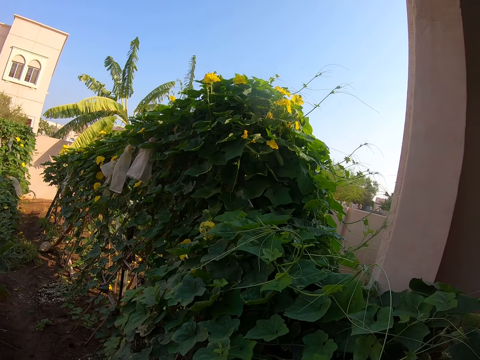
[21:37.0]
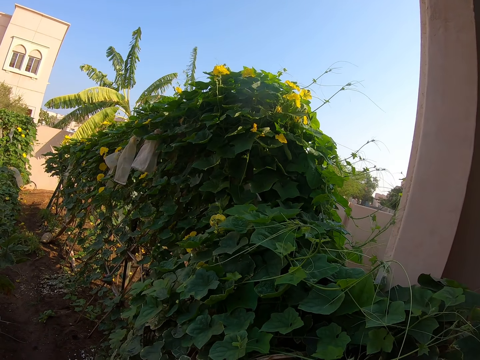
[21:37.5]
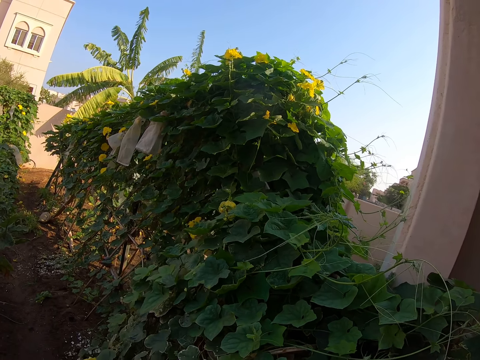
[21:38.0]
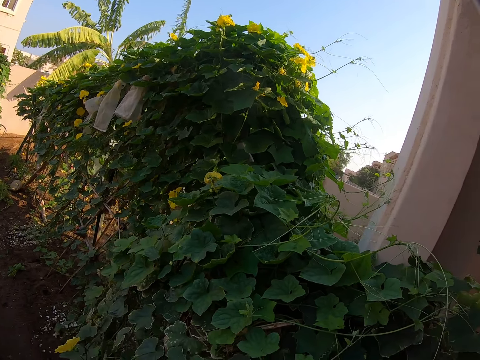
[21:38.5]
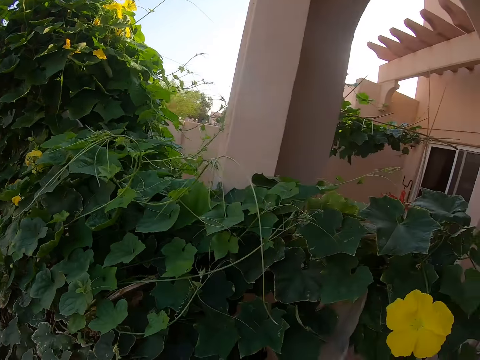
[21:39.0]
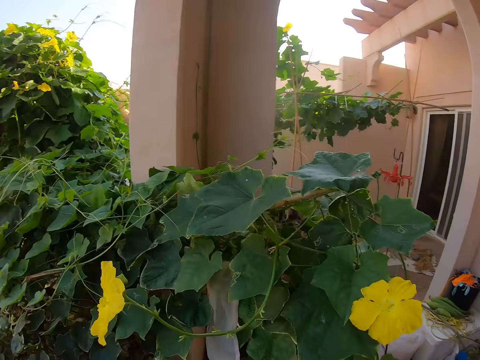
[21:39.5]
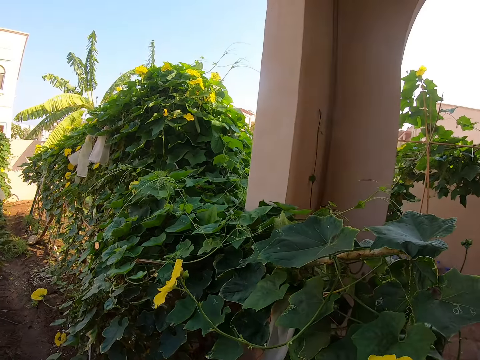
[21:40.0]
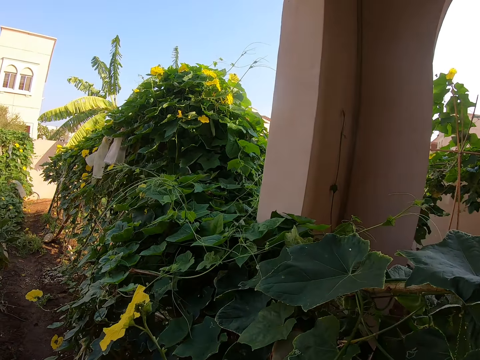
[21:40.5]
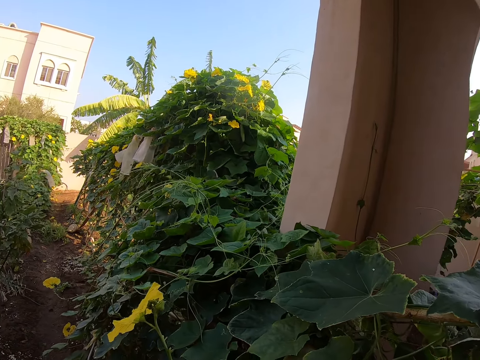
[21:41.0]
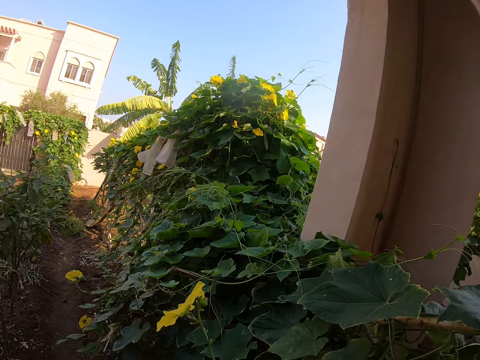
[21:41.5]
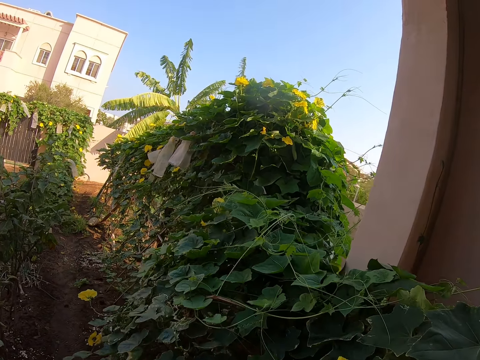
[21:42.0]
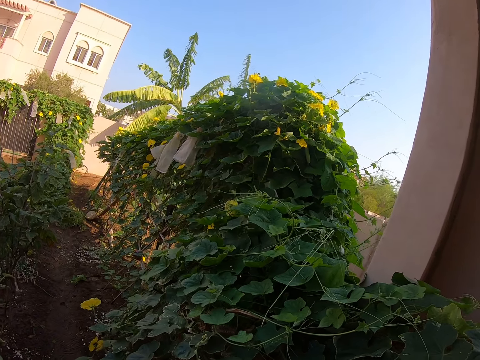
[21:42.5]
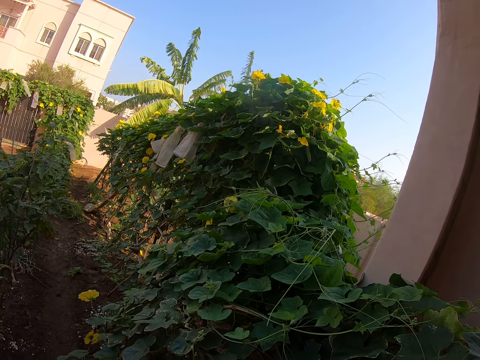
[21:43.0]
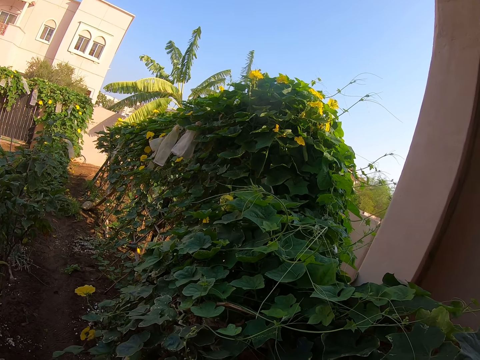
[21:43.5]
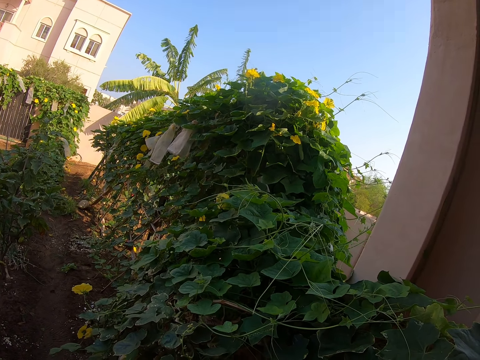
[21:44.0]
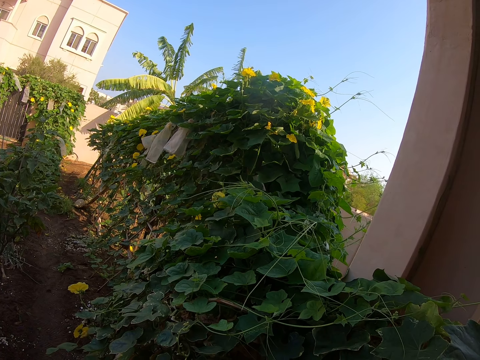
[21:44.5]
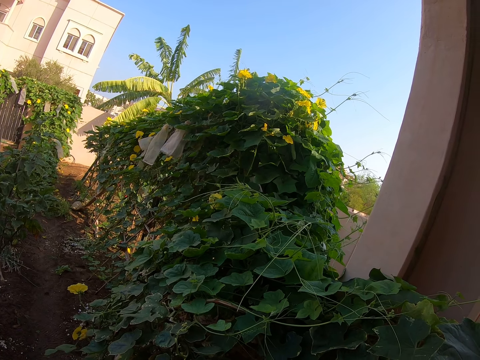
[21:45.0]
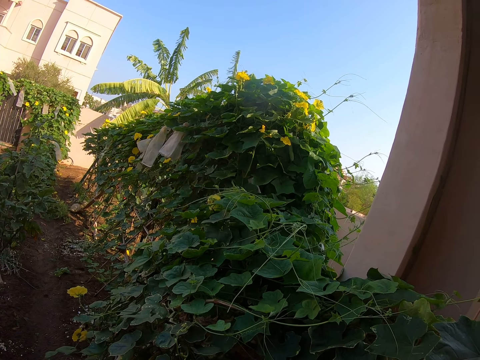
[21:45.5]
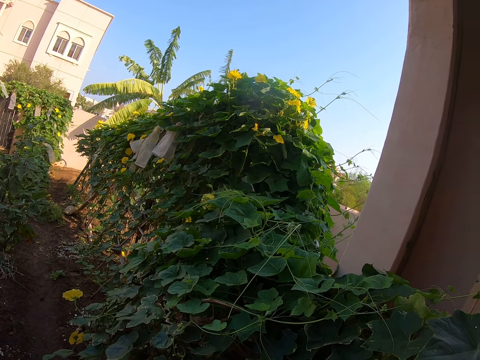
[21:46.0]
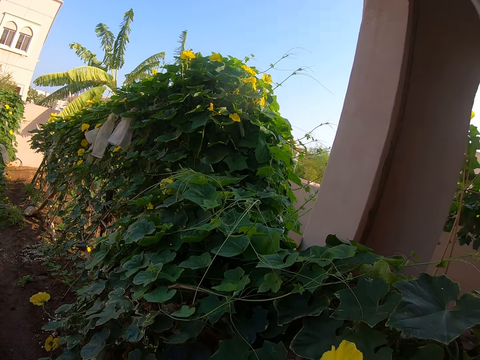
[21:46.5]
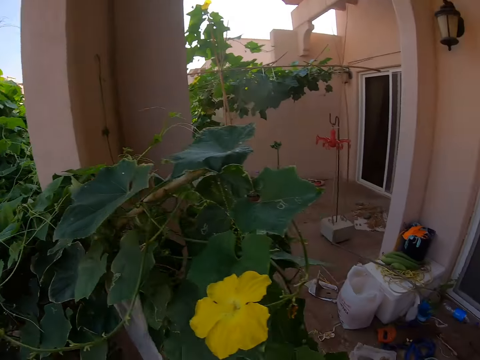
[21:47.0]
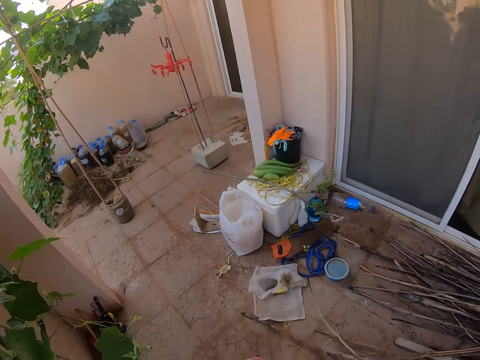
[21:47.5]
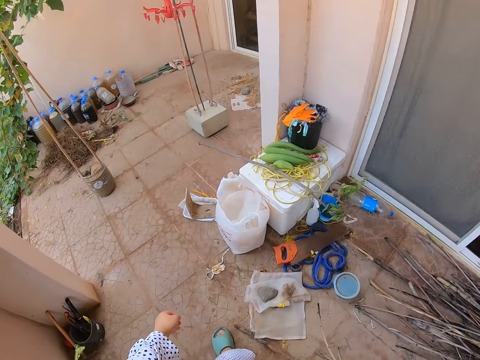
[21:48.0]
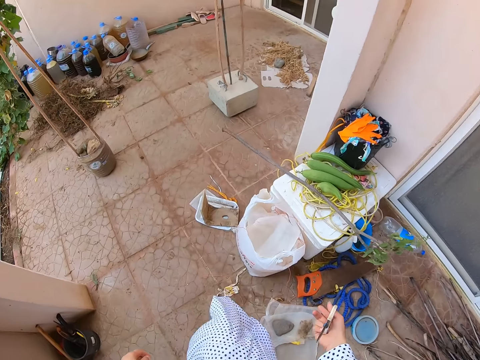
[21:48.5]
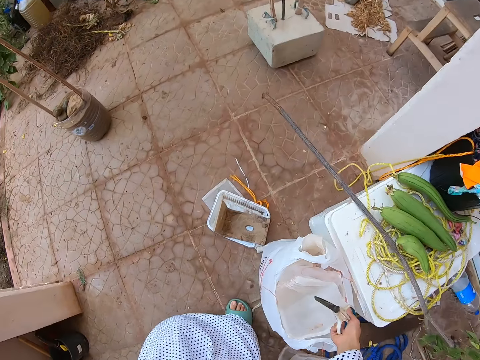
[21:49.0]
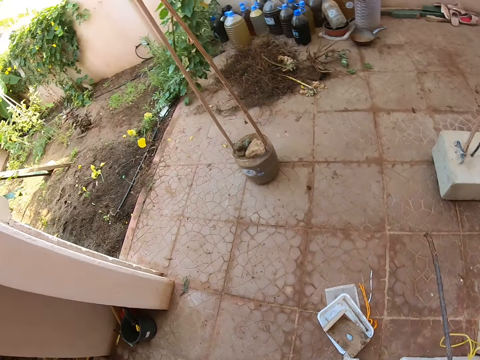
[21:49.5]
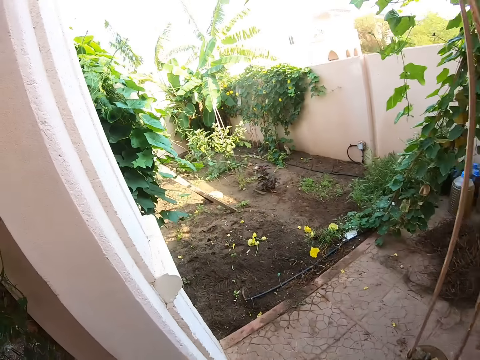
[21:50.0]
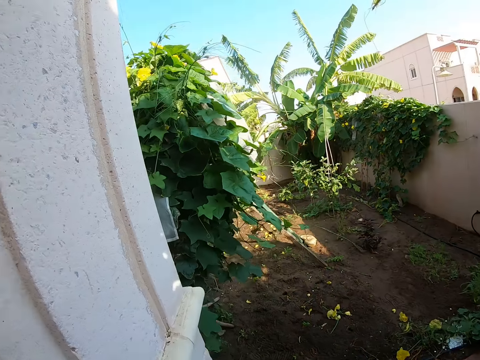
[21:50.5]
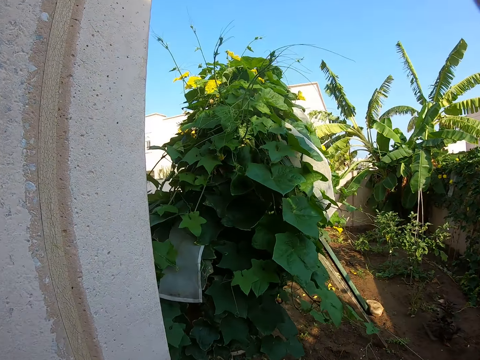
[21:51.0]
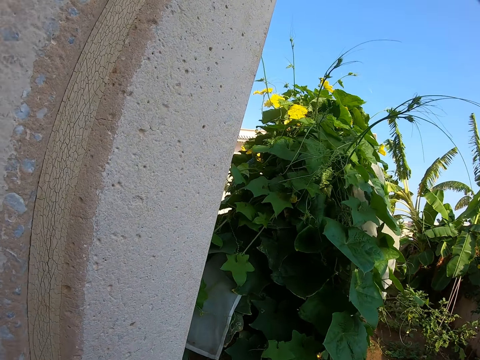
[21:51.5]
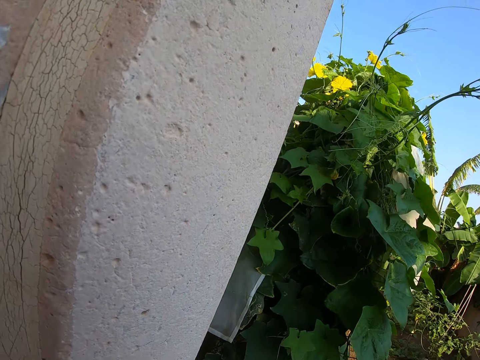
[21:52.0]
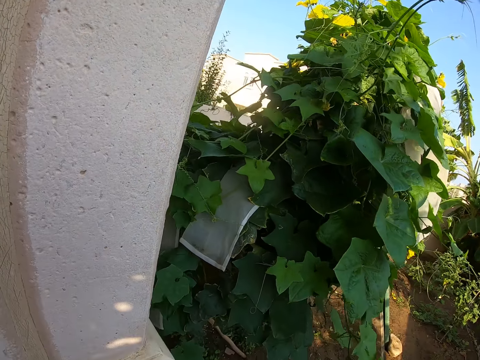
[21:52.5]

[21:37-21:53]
The camera wearer walks on the verandah. They take a nylon. They move about.

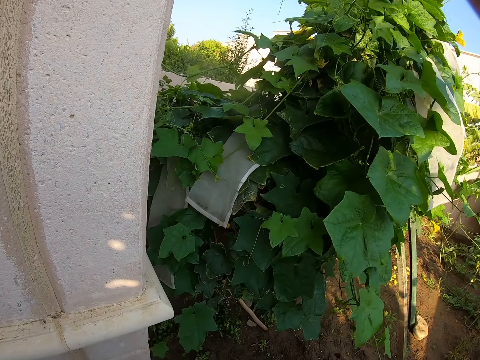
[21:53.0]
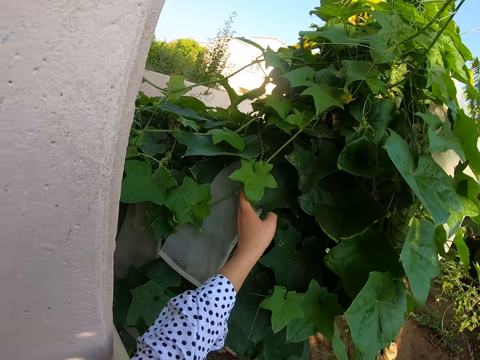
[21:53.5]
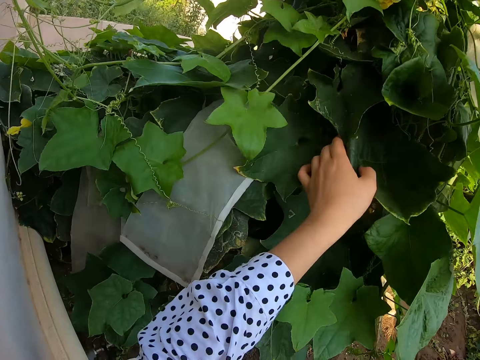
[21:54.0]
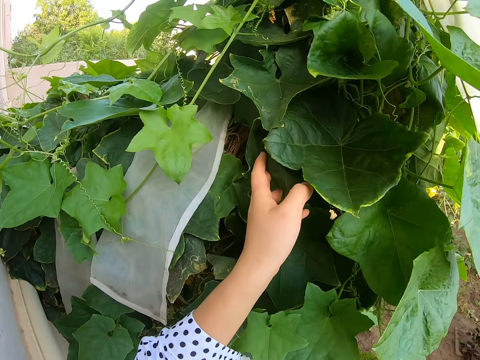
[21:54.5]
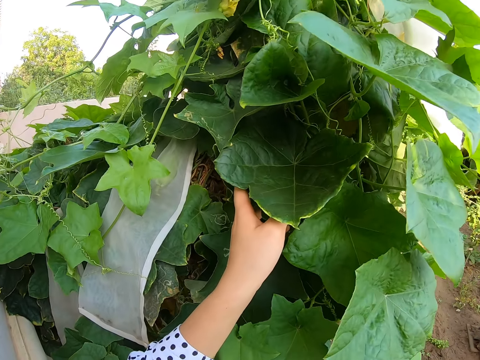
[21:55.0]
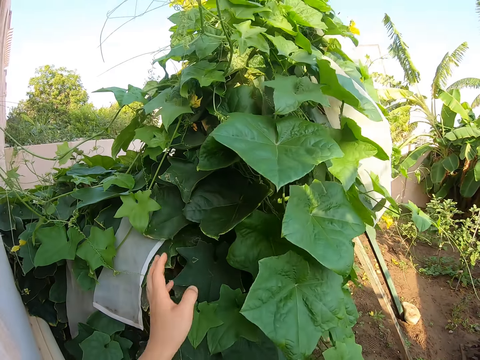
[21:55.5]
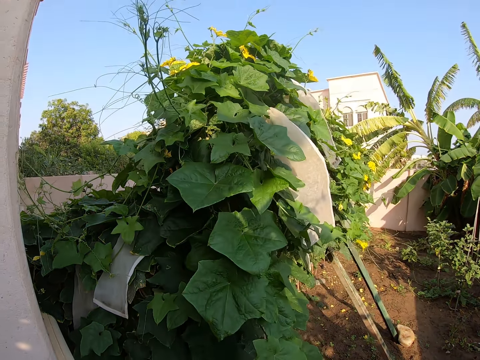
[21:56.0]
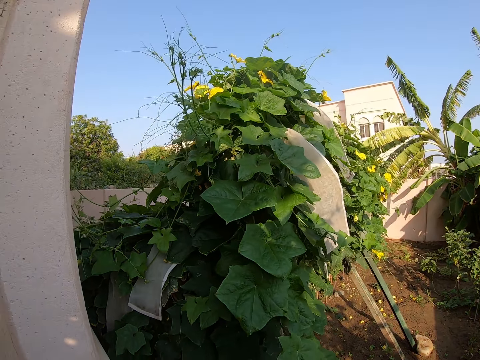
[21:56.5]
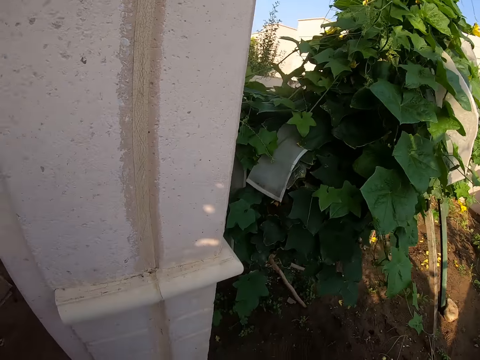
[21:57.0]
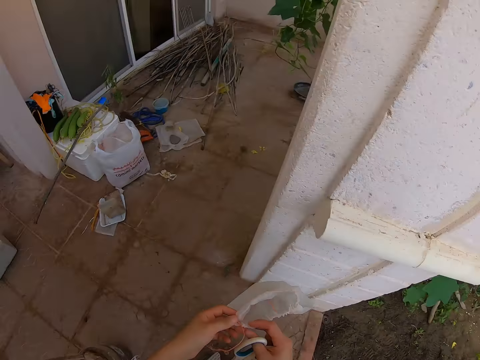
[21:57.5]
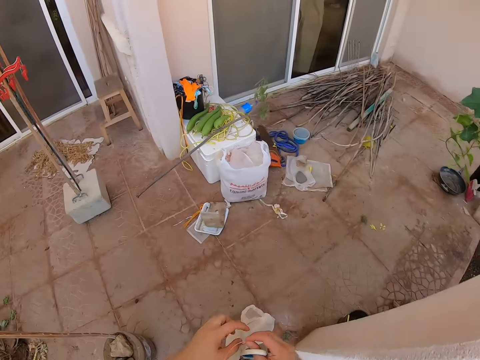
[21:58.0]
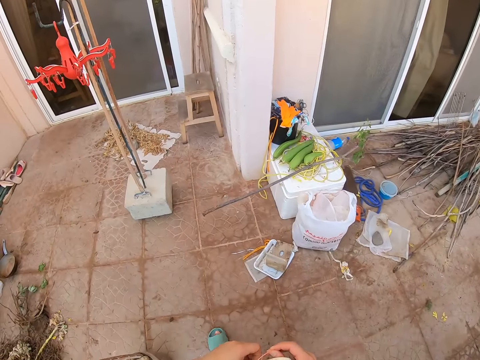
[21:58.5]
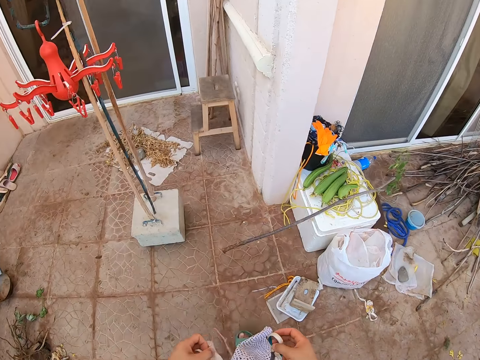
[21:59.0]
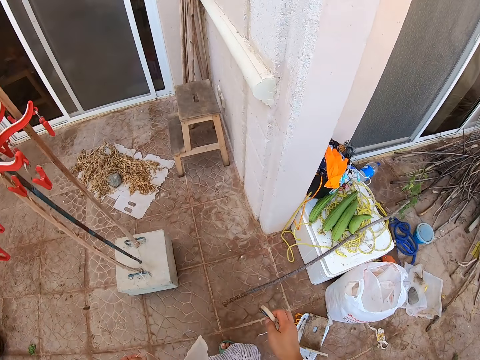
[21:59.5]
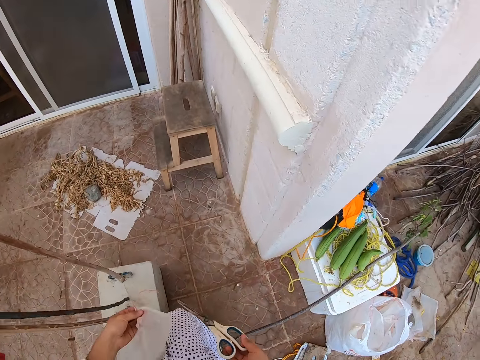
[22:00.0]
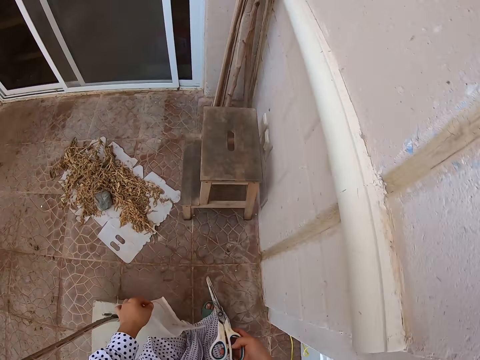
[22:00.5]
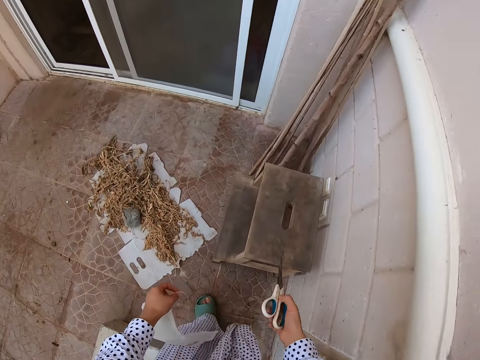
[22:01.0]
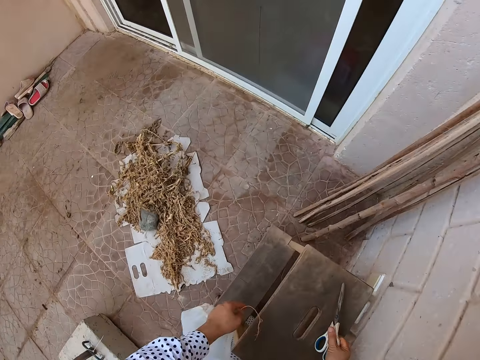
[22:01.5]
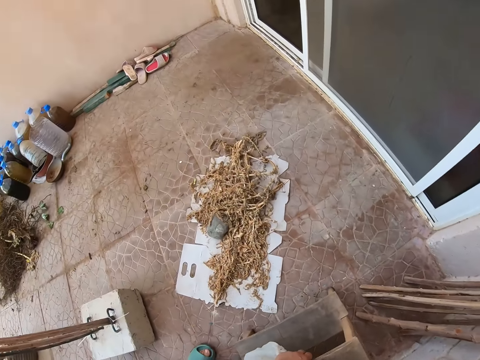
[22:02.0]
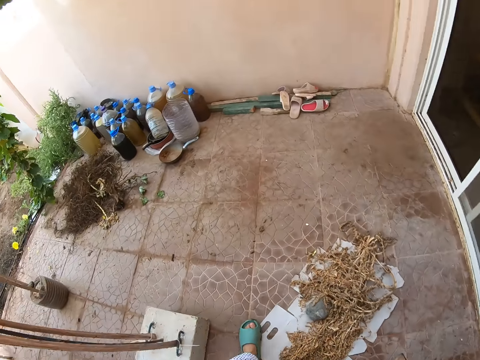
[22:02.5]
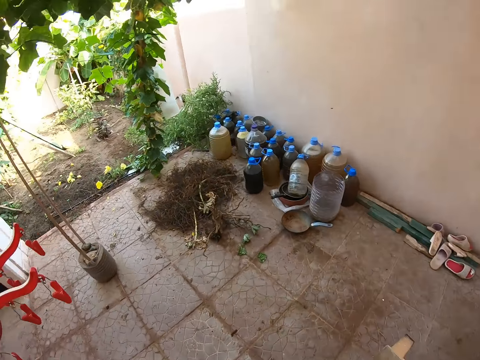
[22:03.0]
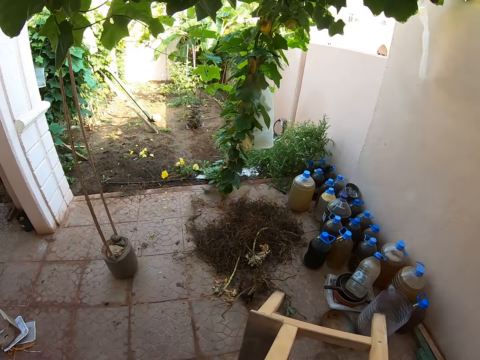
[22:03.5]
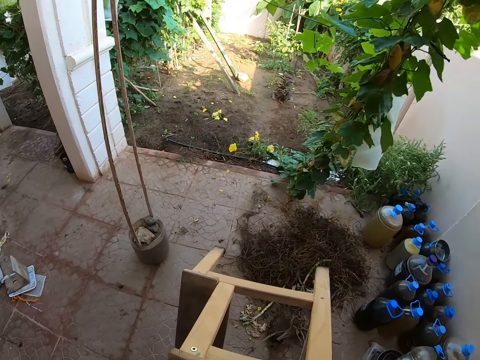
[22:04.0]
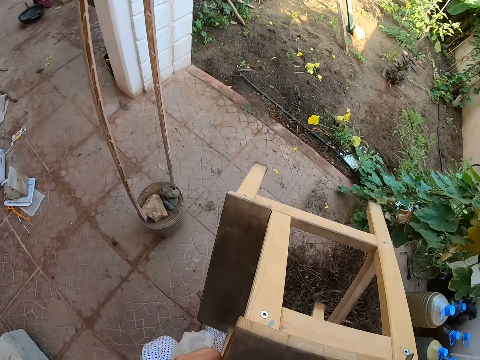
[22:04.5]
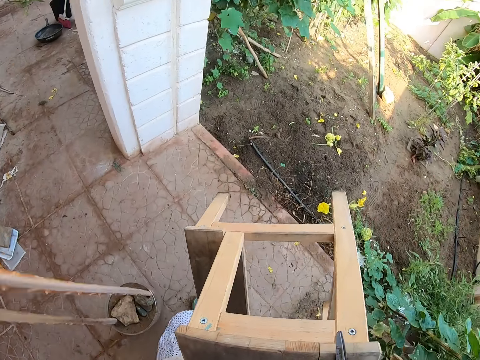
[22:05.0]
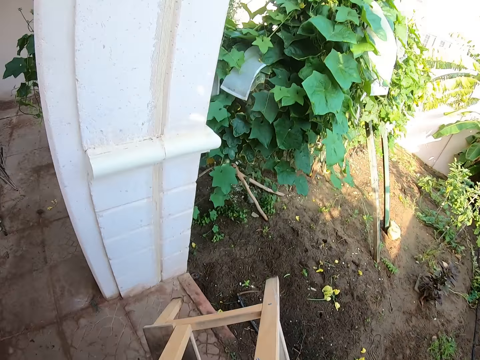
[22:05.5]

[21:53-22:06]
The camera wearer touches a plant. She holds leaves with her hand. She holds a nylon. She walks on the verandah. She takes a stool from the ground.
